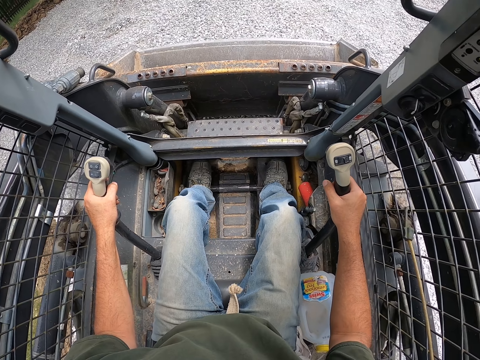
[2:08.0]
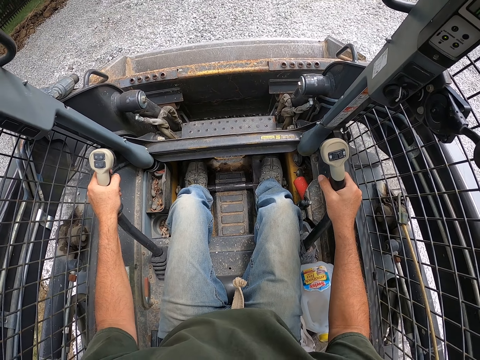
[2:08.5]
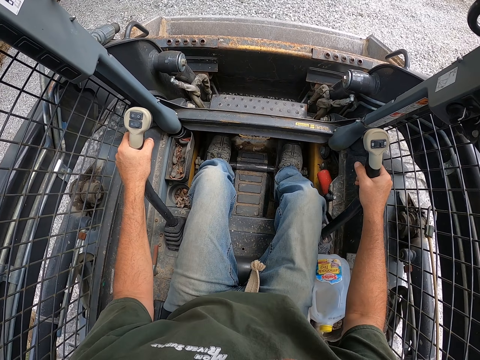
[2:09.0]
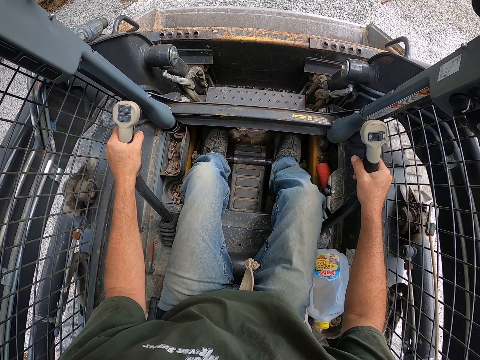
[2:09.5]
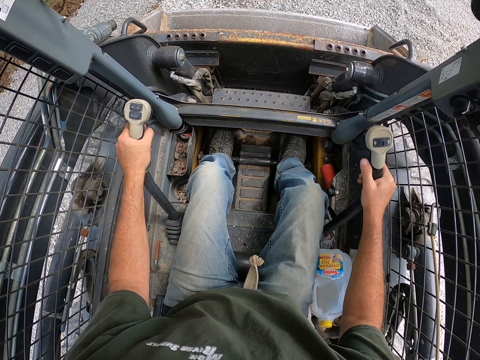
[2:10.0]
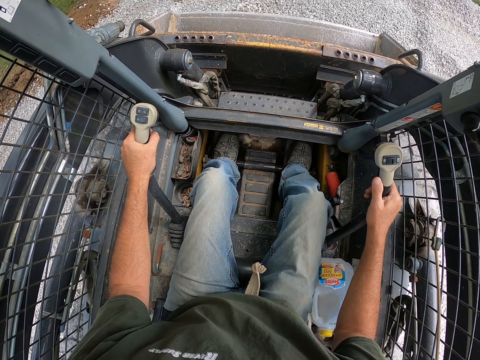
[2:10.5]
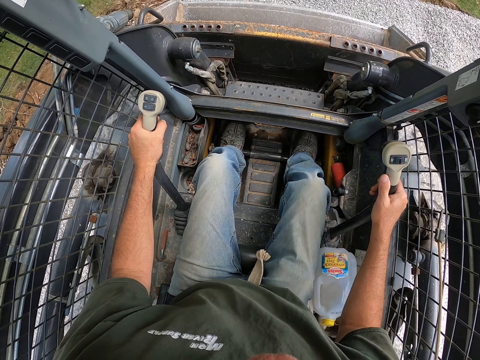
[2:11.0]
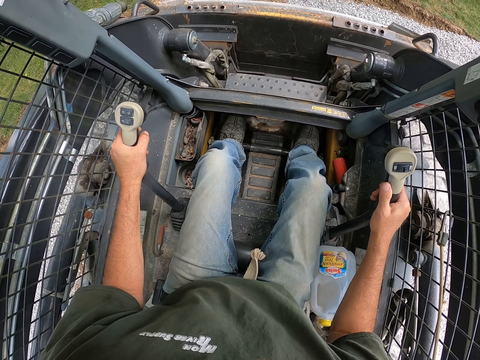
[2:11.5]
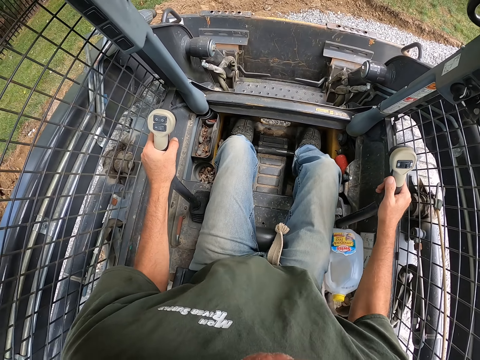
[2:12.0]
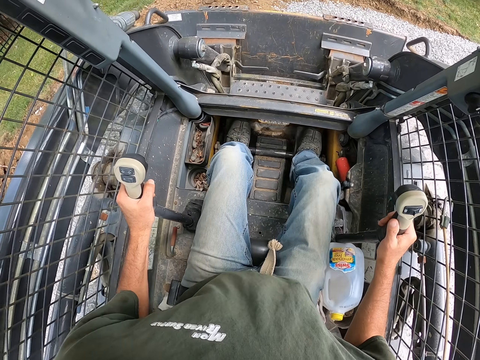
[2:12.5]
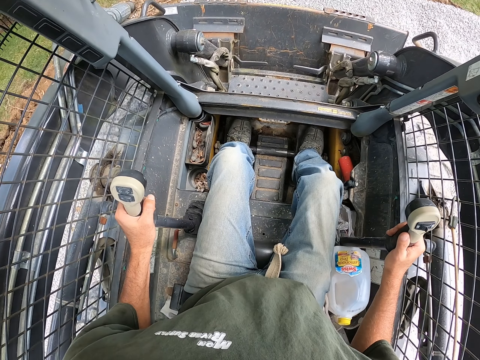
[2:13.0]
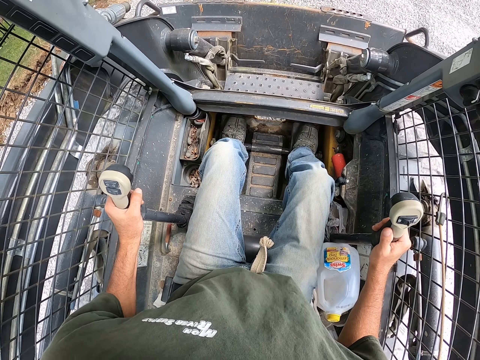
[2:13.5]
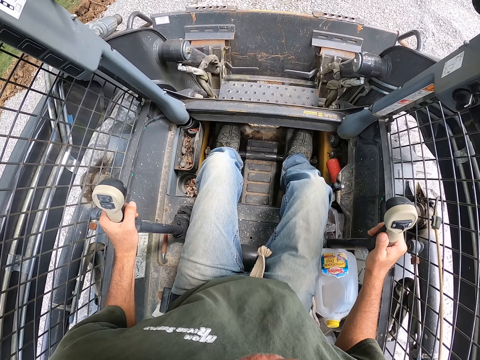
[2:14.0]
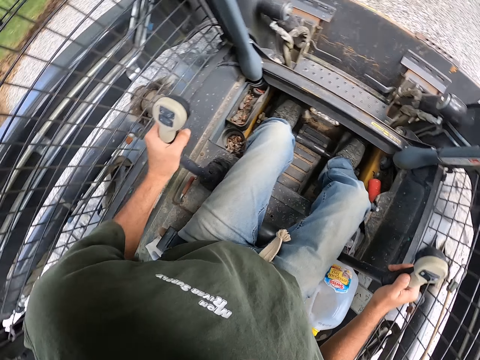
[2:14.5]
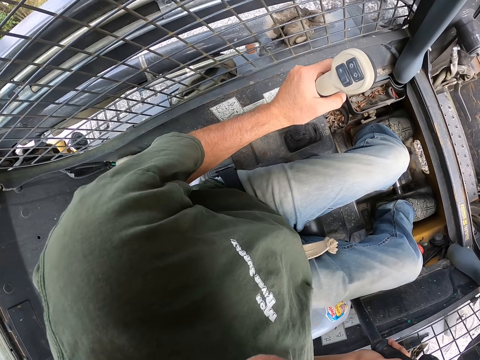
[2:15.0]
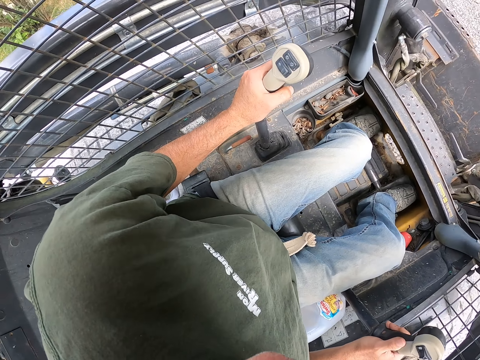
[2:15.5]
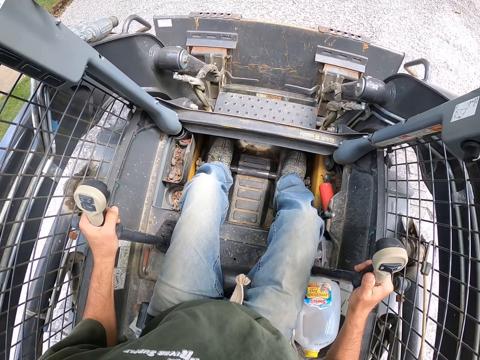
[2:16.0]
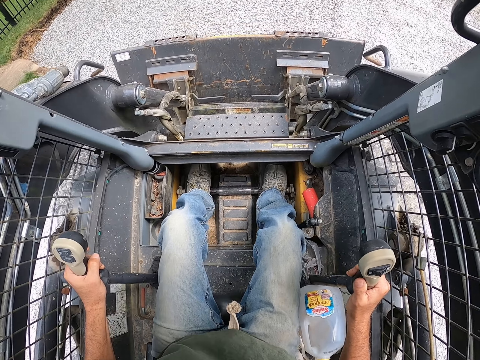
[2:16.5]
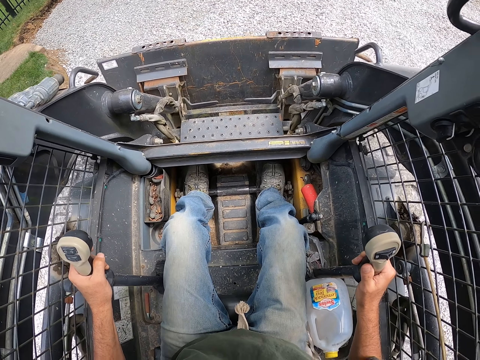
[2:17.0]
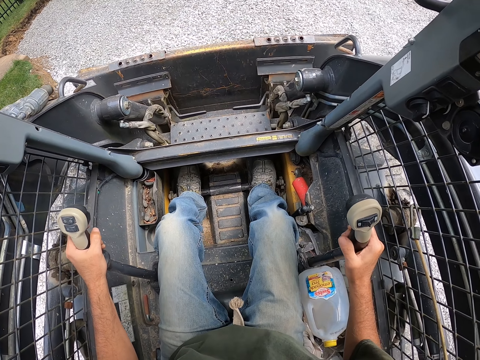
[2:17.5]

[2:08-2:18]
The camera wearer rides the ploughing vehicle forwards. They ride the ploughing vehicle backwards. They look left and look forward.

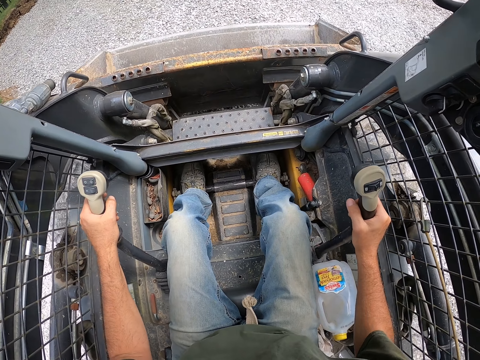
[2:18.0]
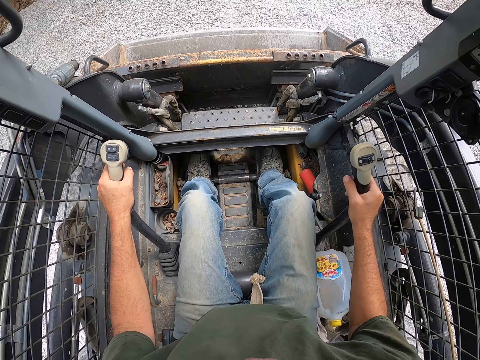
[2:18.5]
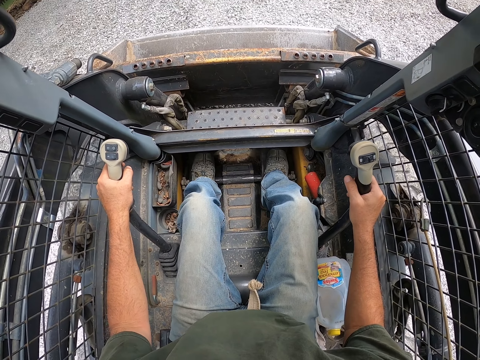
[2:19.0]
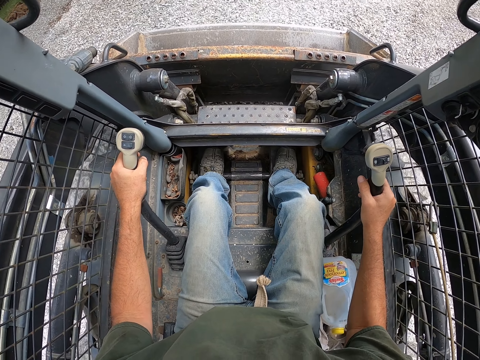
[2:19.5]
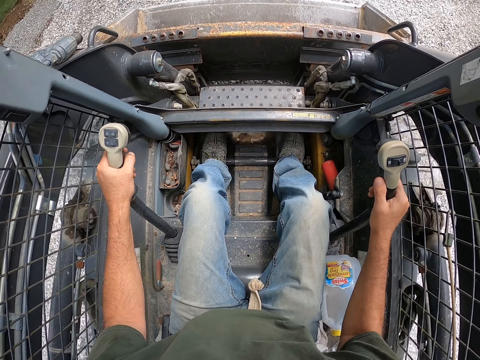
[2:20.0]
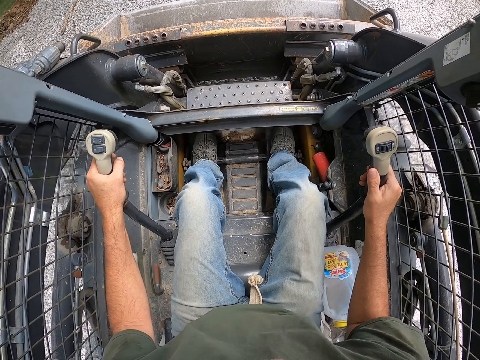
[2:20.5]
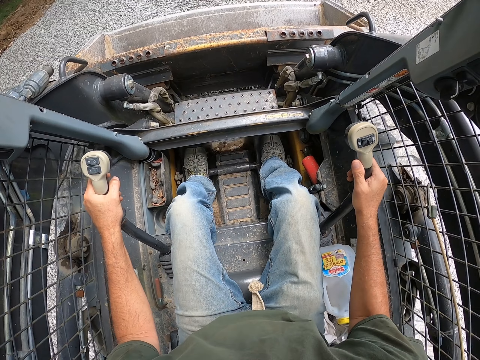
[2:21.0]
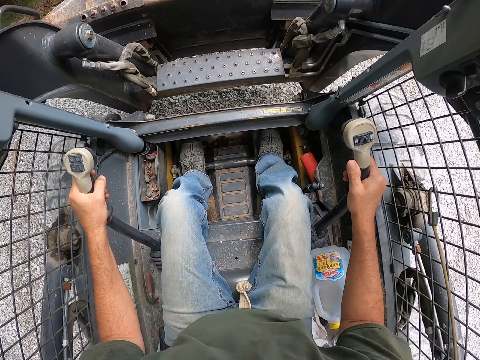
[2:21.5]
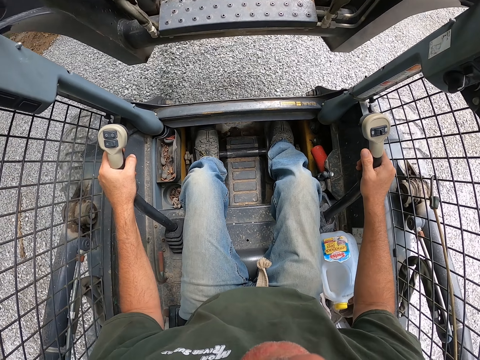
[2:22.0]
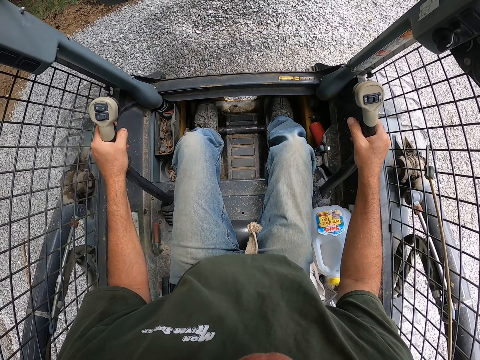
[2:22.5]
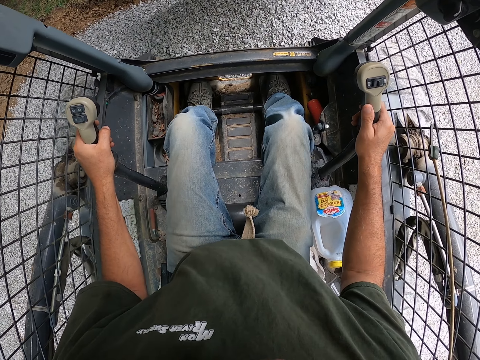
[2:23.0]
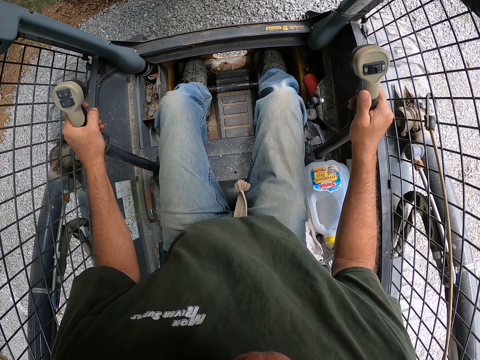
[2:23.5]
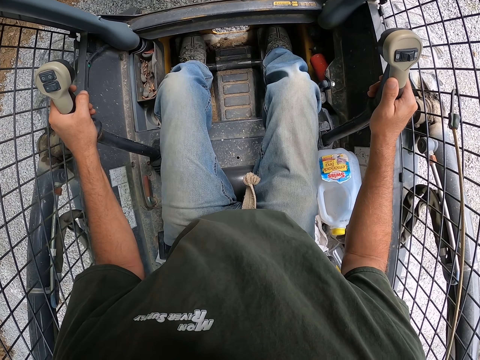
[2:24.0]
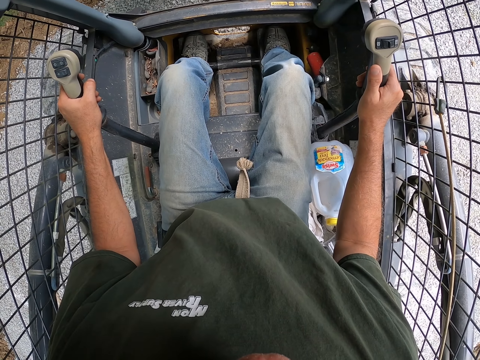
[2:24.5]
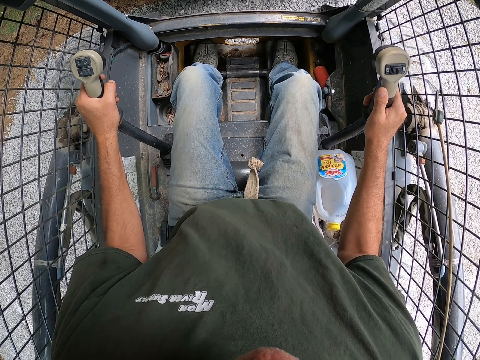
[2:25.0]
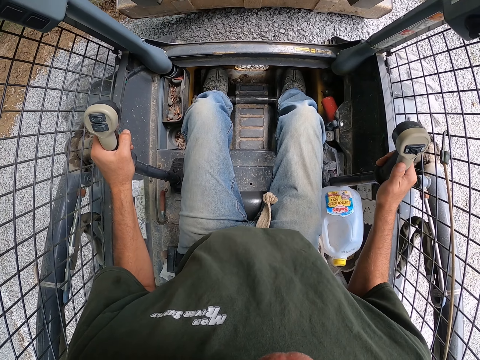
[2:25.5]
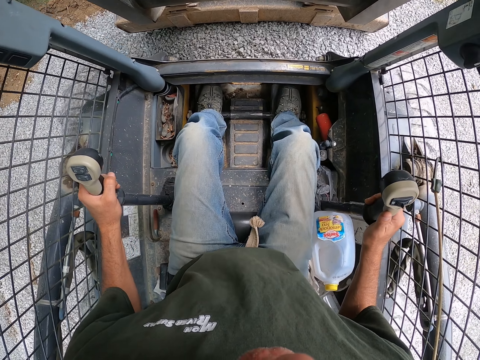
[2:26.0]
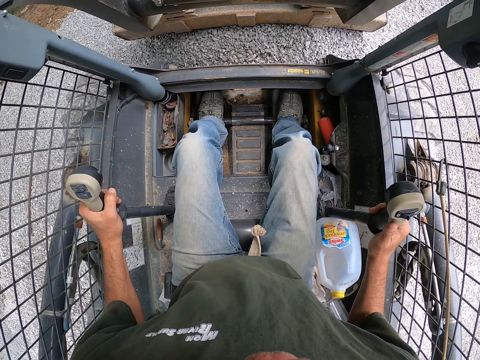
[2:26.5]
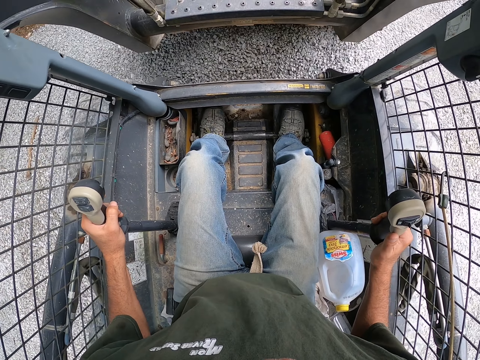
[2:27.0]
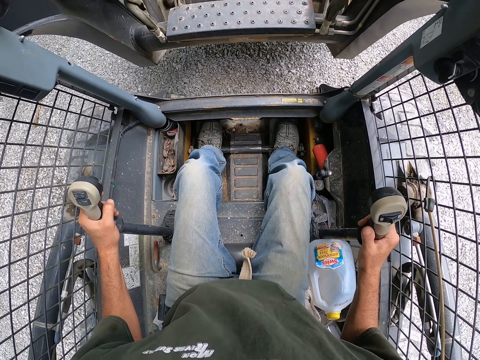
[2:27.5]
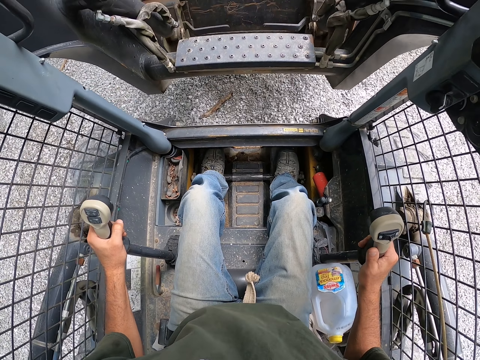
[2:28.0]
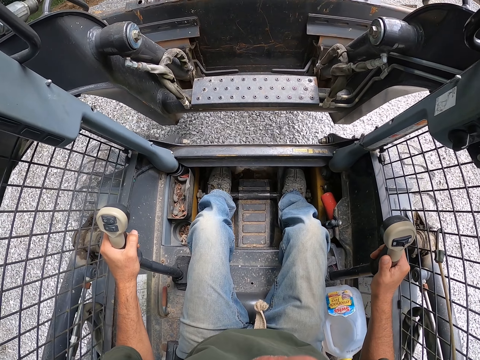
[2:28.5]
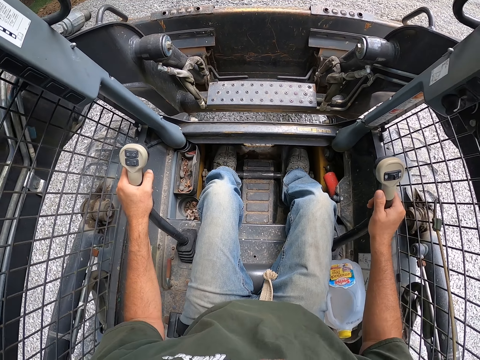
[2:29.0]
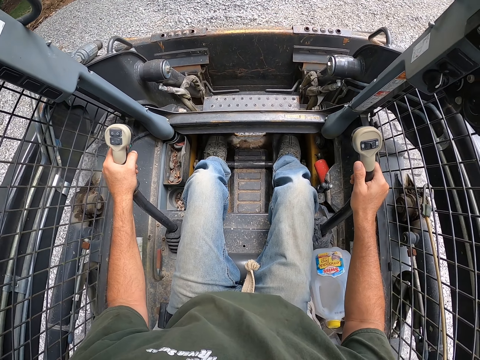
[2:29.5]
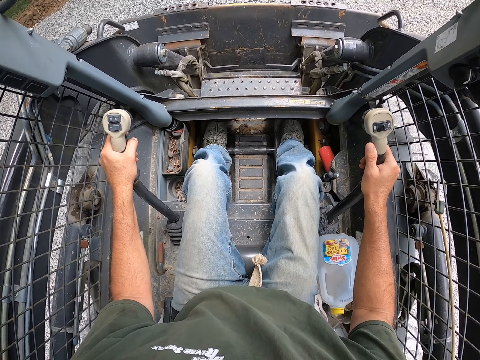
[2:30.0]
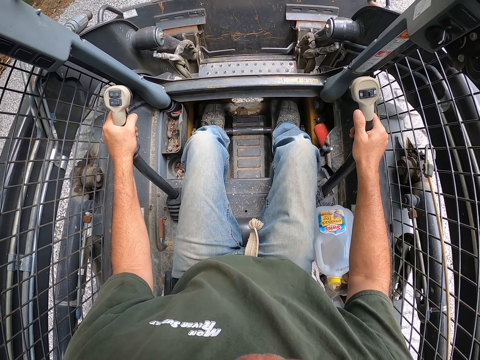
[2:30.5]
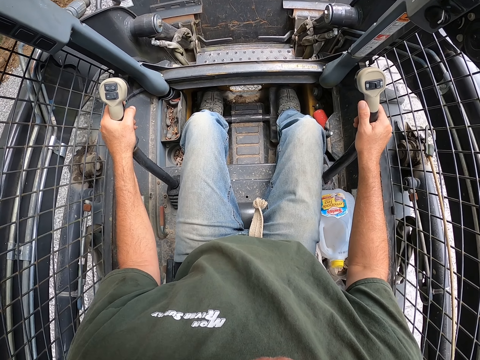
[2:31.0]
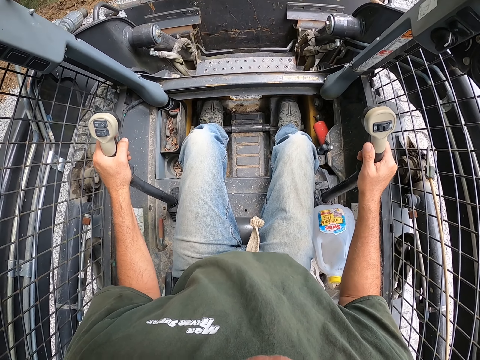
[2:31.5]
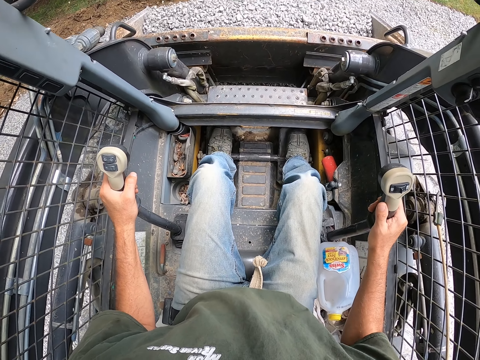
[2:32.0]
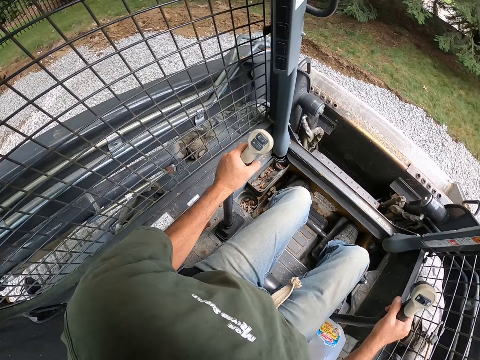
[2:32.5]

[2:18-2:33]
The camera wearer rides the ploughing vehicle forwards. They lift up the bucket. They lower the bucket. They drive backwards. They pull the sand with the bucket. They scatter the gravel on the ground. They drive forward. They draw stones with the bucket. They scoop more gravel on the ground.

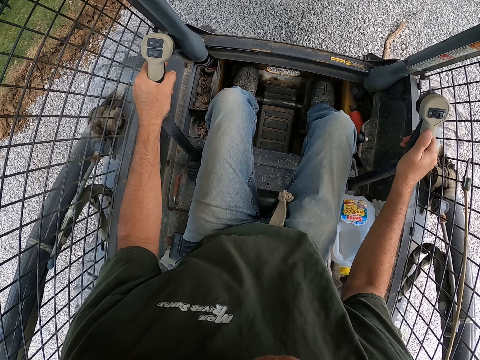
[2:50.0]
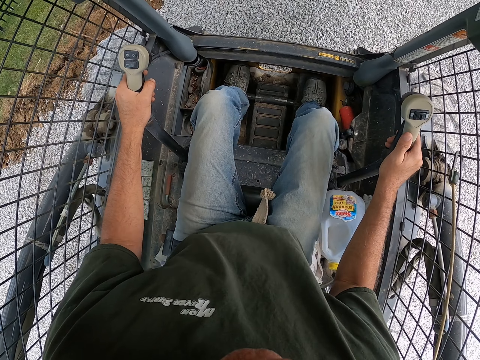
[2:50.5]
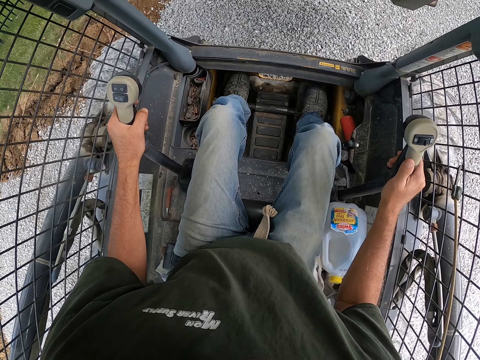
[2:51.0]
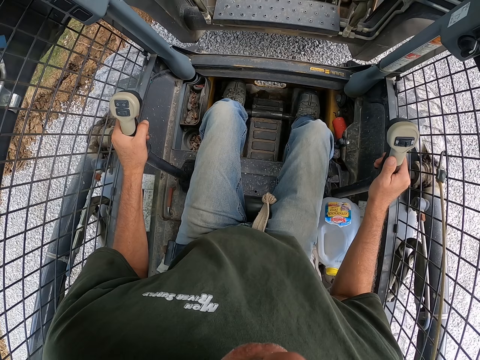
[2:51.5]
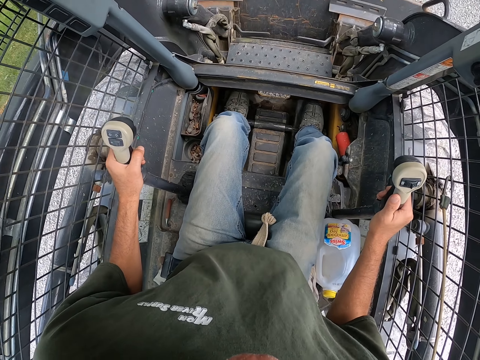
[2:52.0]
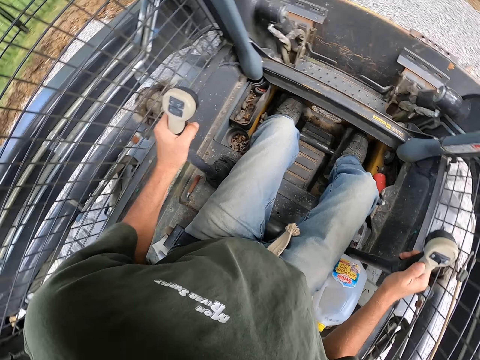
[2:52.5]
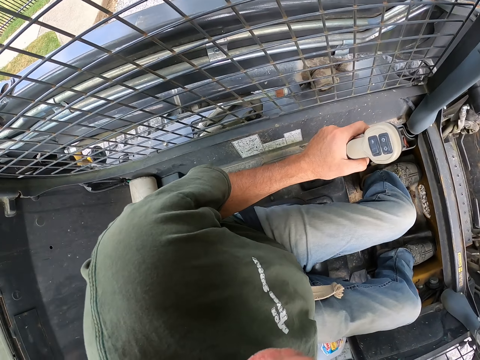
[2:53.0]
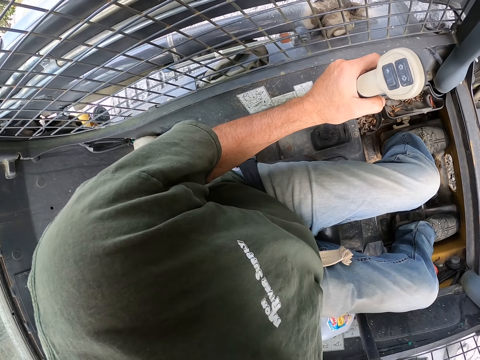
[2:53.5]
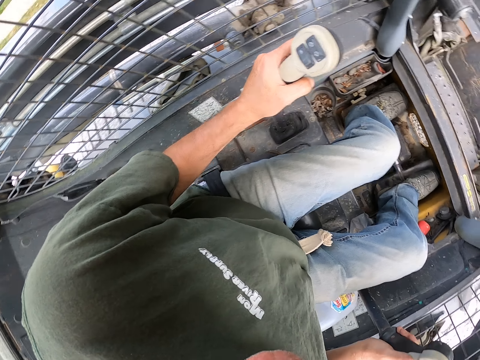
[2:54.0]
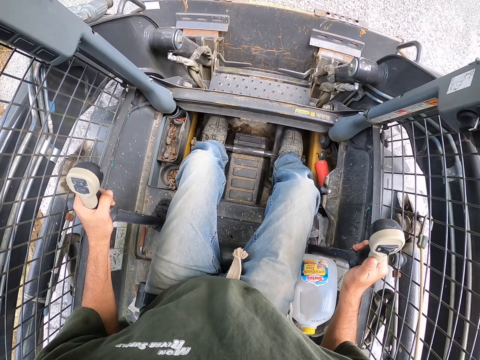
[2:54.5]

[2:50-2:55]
The camera wearer lowers the front part of the vehicle. They drive backwards, look left, and look forward.
